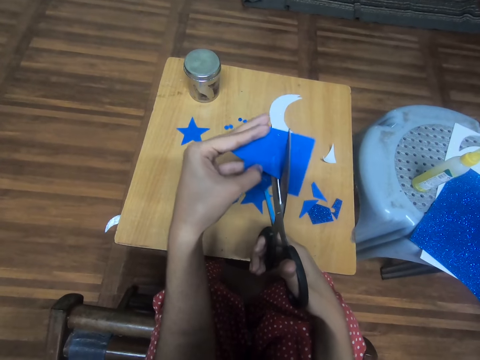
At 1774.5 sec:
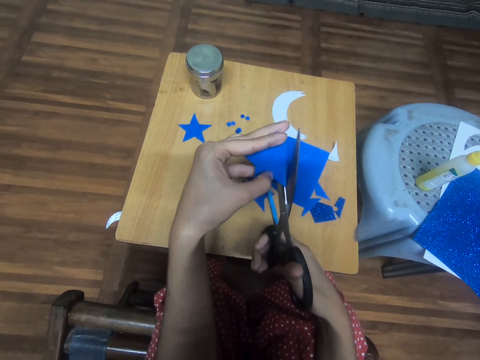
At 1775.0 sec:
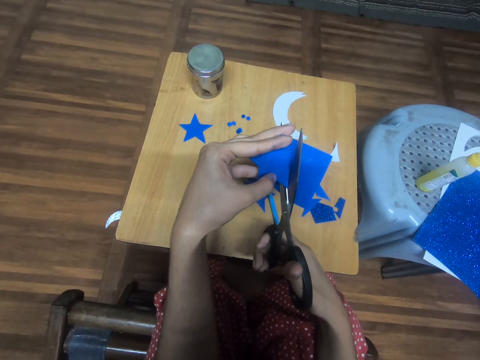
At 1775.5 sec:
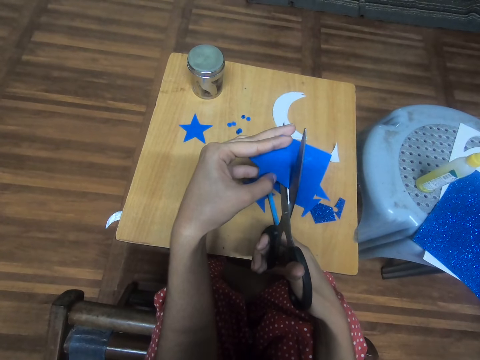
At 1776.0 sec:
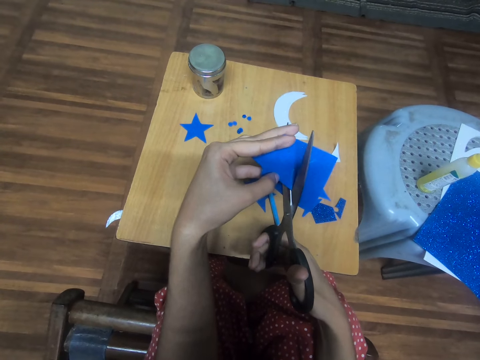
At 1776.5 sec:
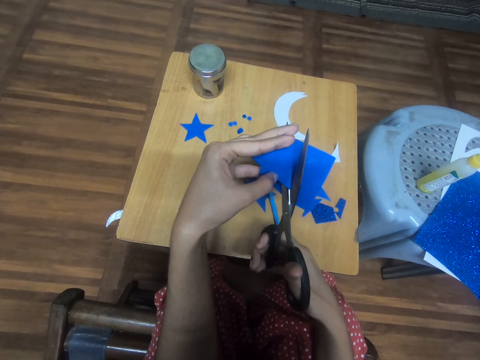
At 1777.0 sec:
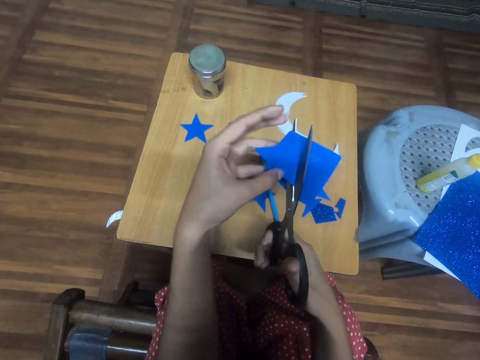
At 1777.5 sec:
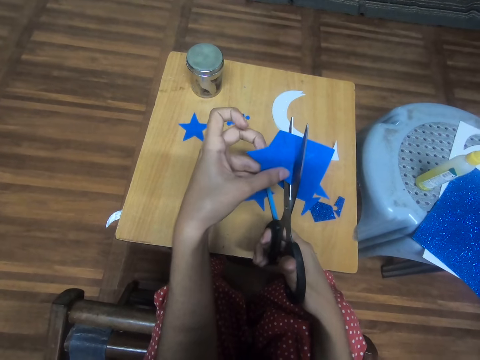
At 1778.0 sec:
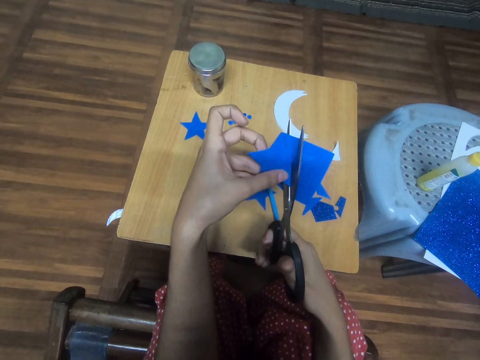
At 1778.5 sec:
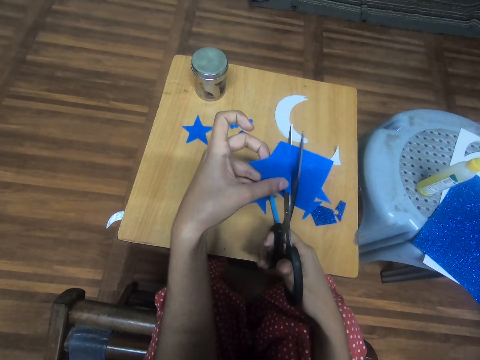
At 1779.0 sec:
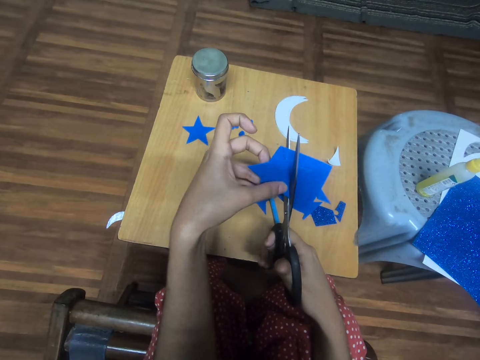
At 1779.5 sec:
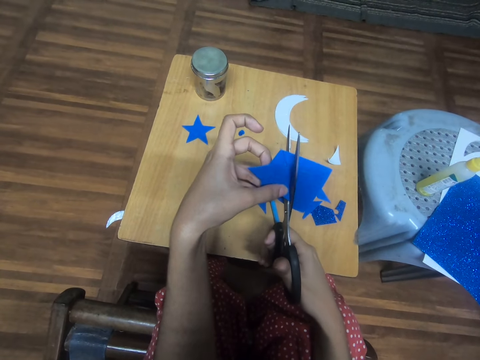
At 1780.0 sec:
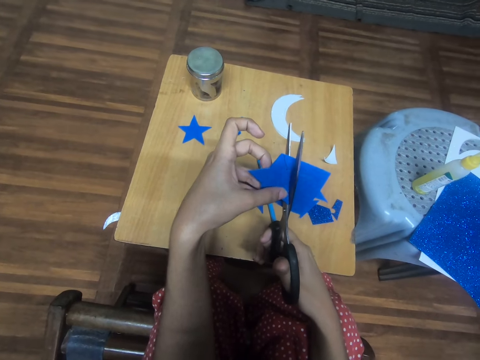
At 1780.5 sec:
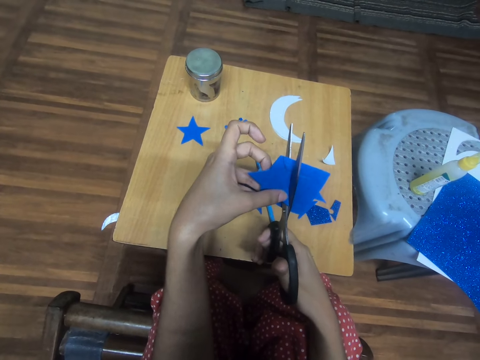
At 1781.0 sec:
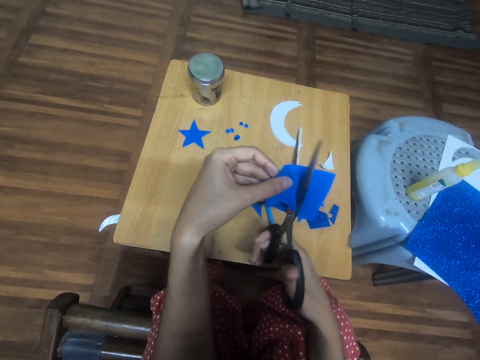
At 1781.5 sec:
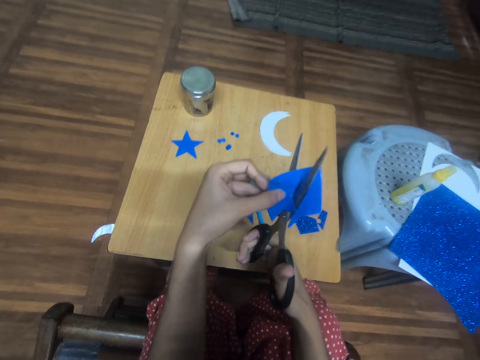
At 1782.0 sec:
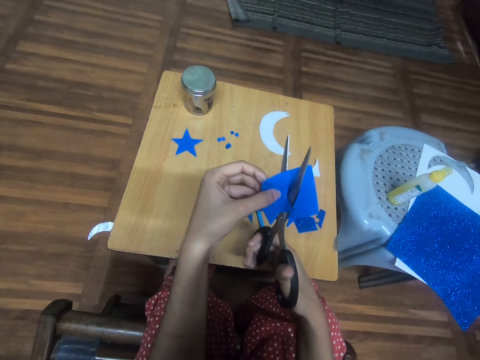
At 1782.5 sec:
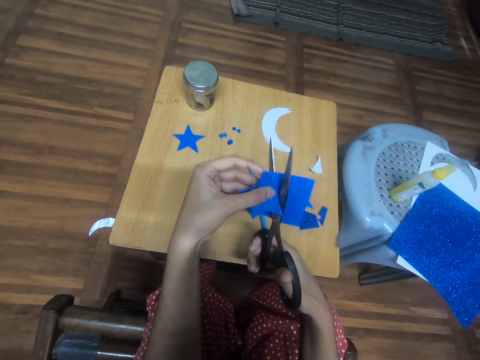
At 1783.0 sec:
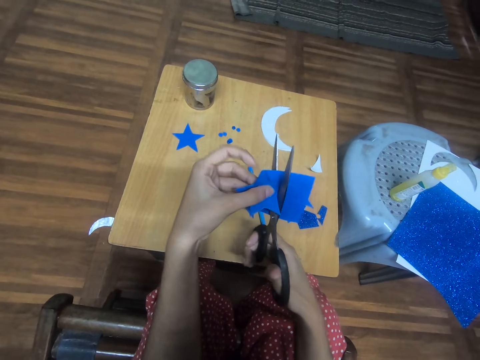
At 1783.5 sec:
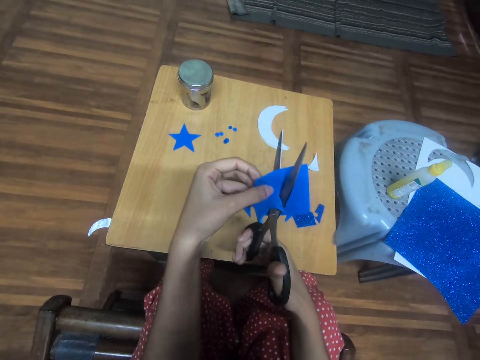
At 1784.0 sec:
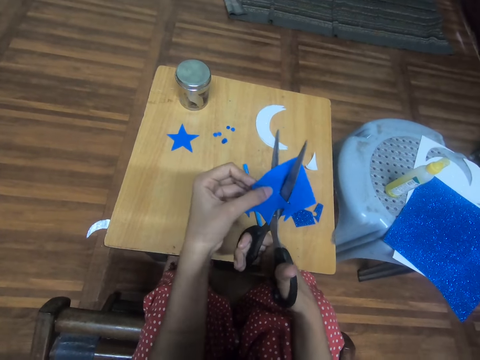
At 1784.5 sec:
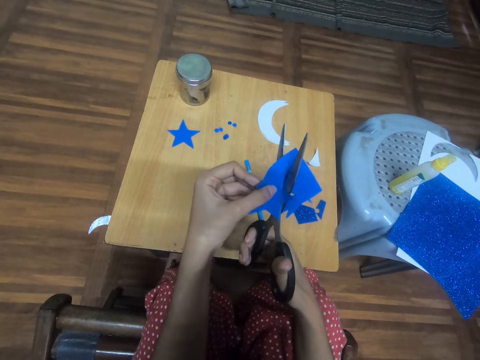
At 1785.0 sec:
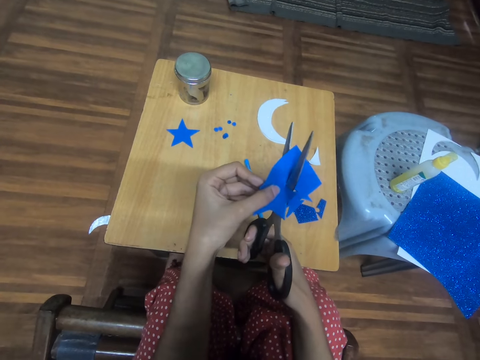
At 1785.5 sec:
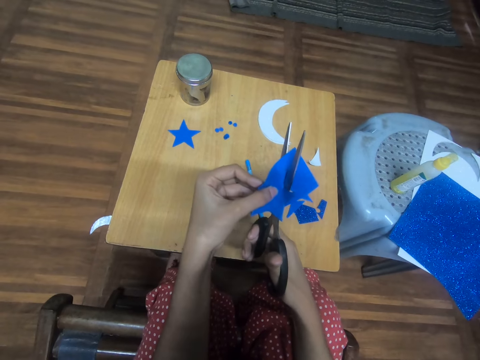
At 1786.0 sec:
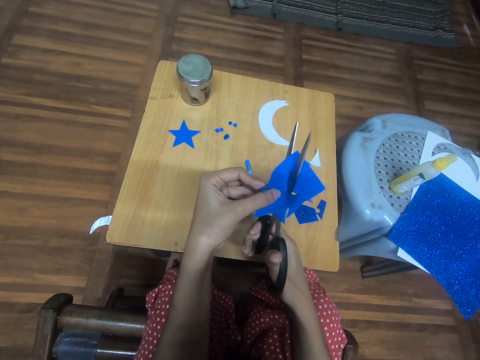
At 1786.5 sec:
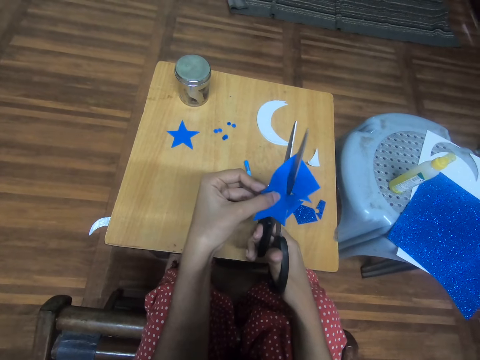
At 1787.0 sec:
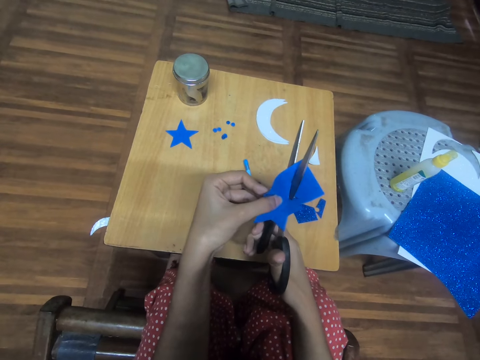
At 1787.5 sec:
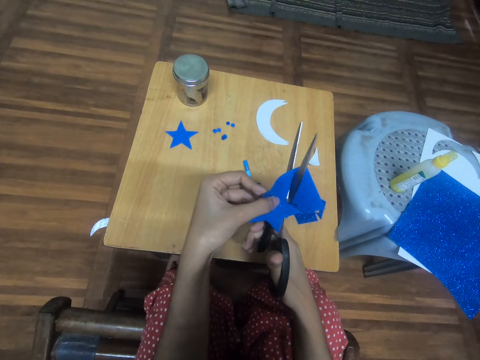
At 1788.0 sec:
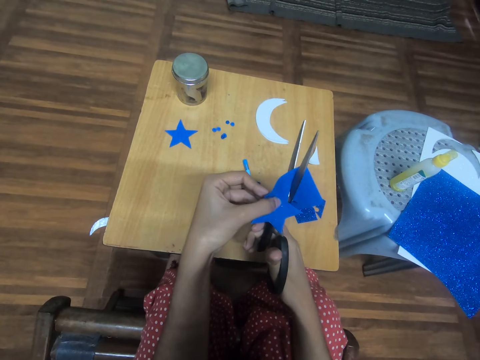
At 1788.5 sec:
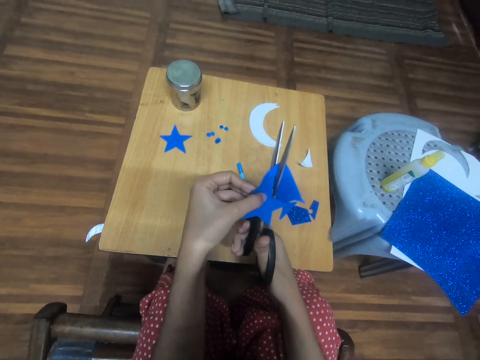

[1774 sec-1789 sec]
The camera wearer inserts the scissors in between the decor paper. They withdraw some fingers from the decor paper. They cut the decor paper. They slightly turn the paper decor. They cut the decor paper.

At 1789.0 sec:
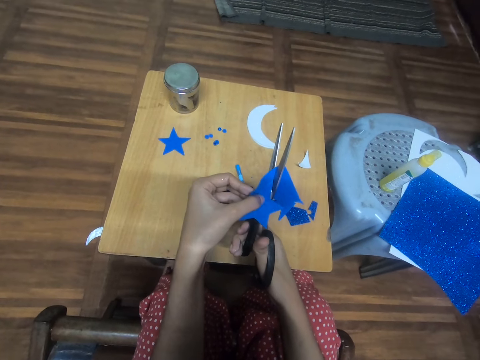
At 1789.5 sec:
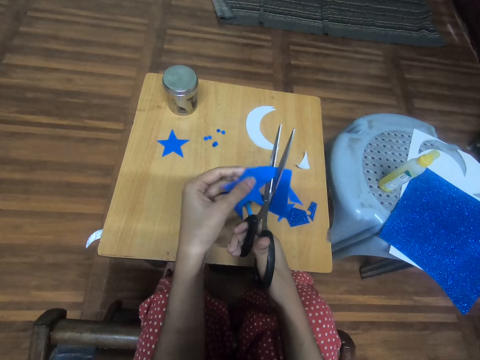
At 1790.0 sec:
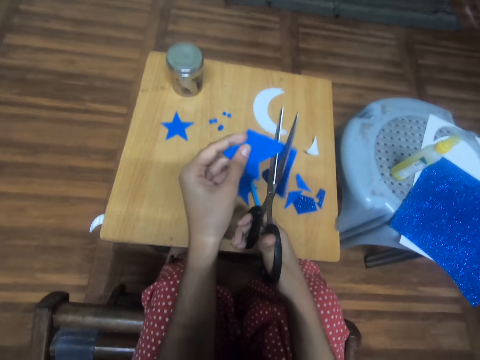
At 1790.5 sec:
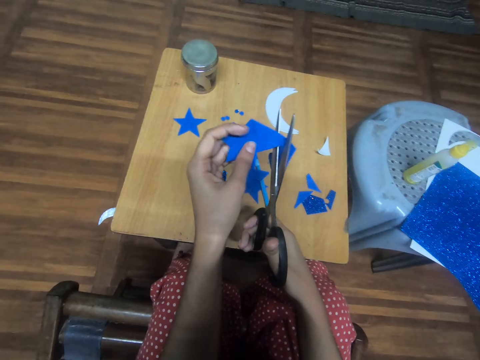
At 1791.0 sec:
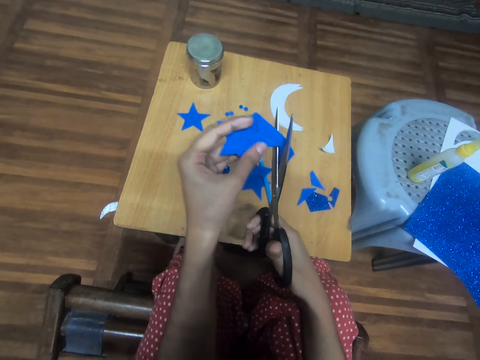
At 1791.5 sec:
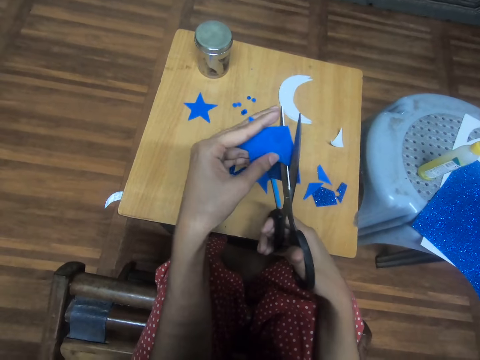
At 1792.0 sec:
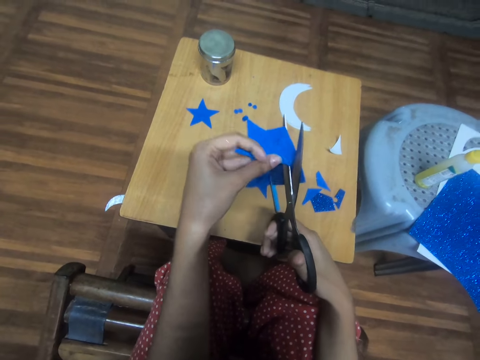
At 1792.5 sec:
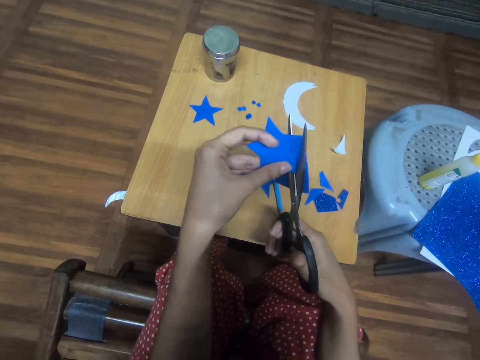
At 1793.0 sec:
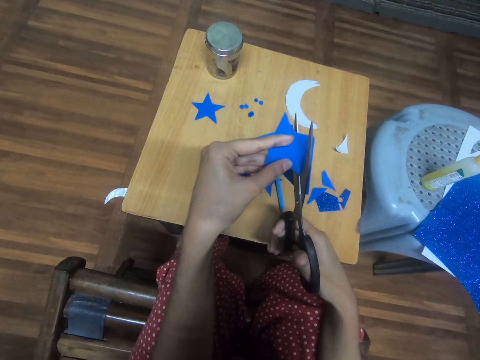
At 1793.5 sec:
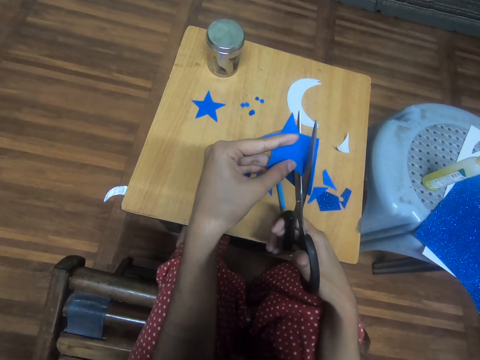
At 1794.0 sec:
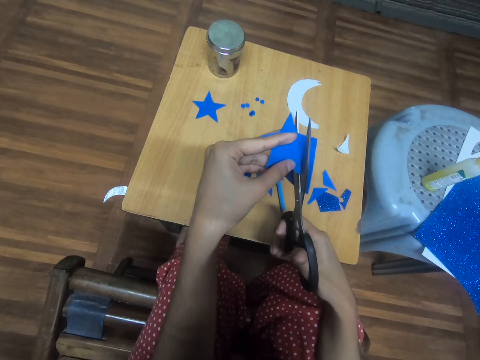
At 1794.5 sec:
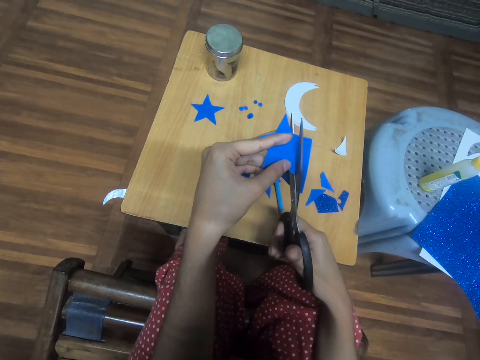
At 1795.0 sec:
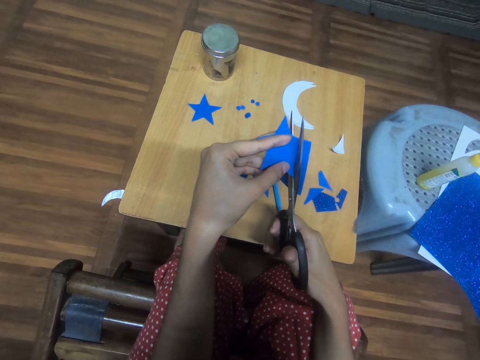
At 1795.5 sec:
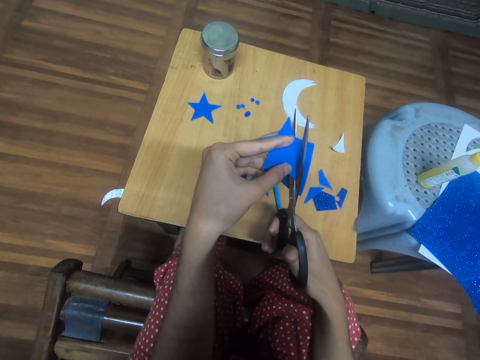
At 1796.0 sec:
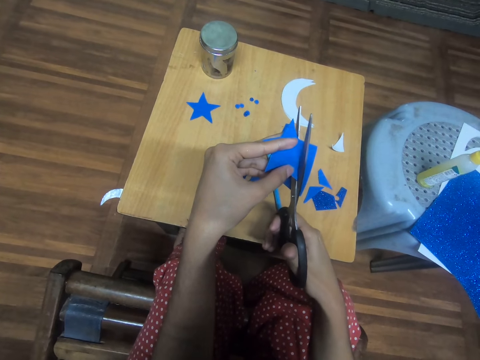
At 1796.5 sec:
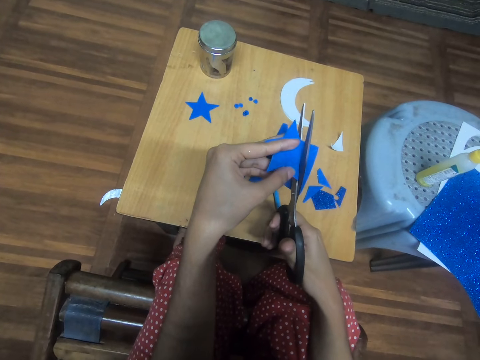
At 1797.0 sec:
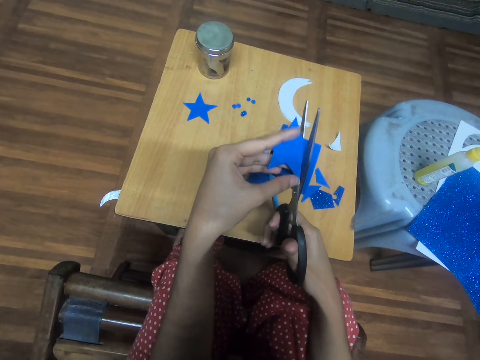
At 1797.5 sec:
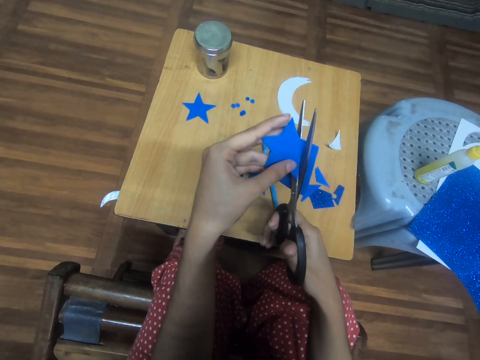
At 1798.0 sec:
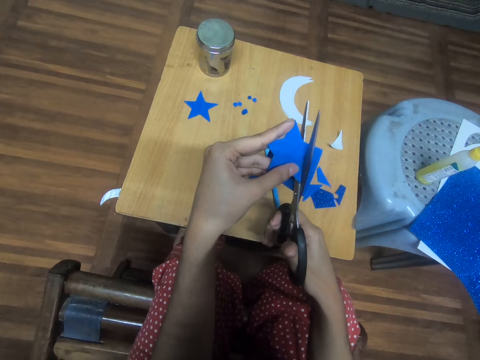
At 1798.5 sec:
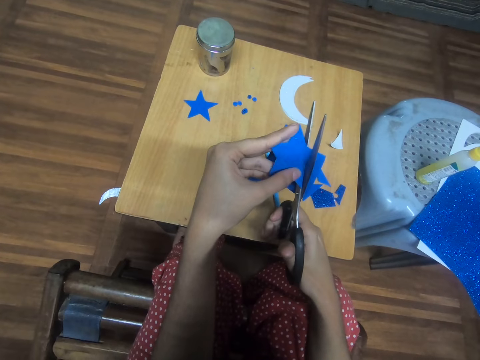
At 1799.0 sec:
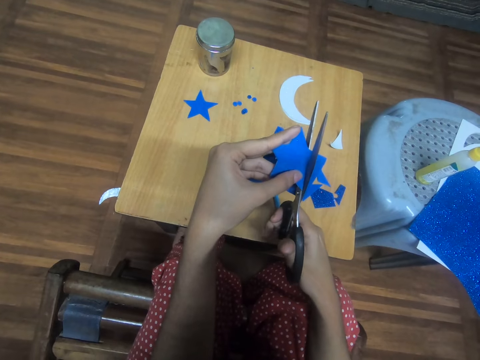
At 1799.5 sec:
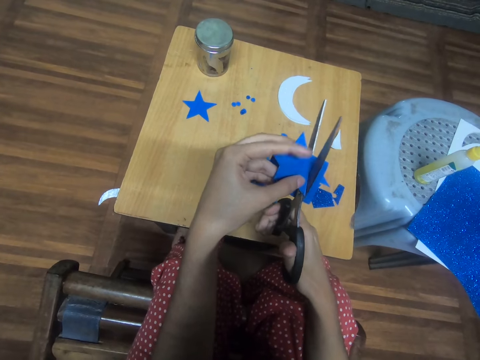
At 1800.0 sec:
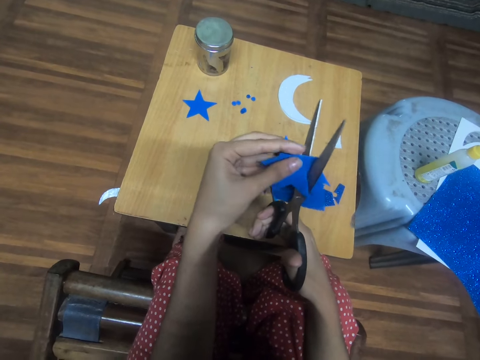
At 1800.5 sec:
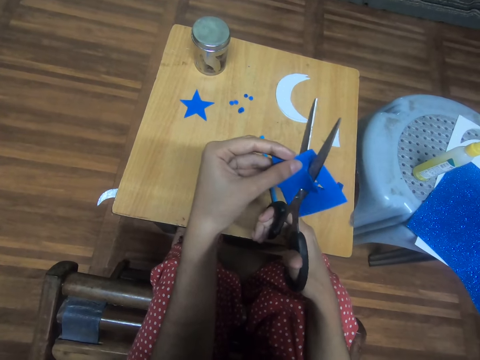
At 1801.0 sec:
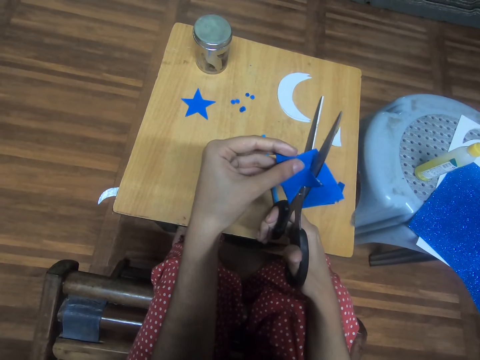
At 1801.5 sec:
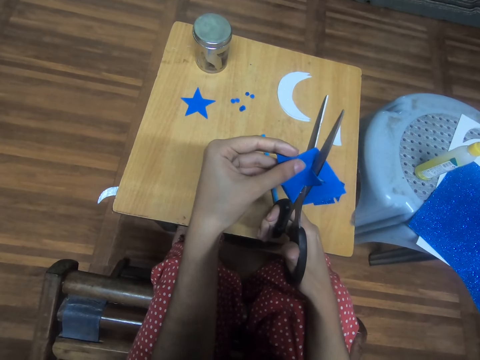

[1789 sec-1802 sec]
The camera wearer slightly turns the paper decor. They cut the decor paper. They withdraw the thumb from the decor paper. They withdraw the index finger from the decor paper. They hold the decor paper. They cut the decor paper. They slightly turn the paper decor.
